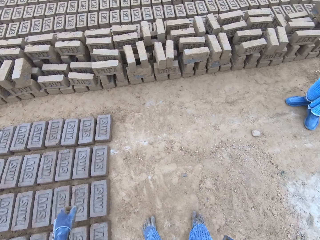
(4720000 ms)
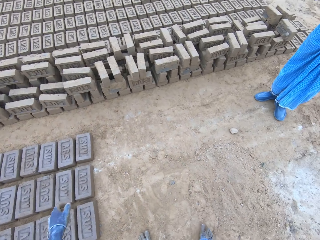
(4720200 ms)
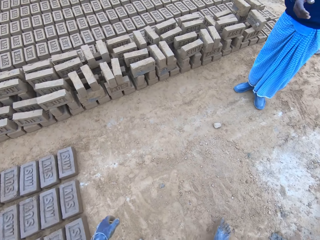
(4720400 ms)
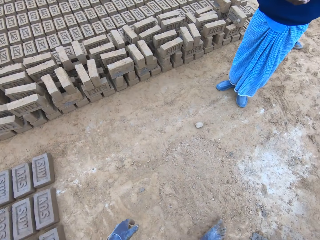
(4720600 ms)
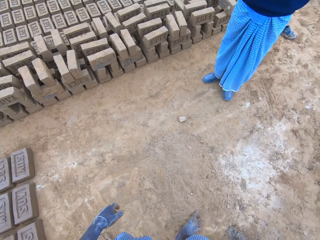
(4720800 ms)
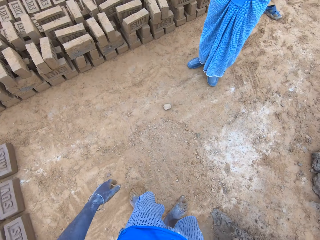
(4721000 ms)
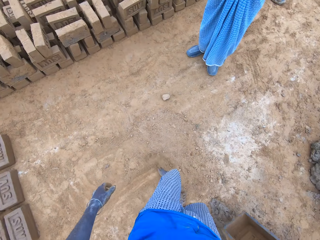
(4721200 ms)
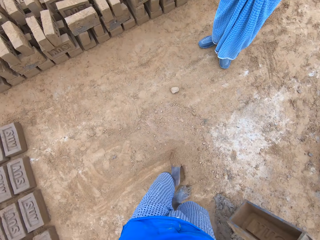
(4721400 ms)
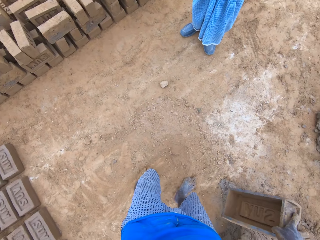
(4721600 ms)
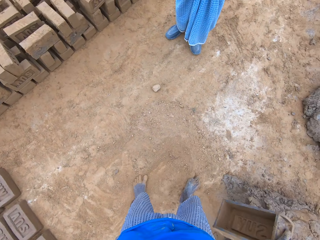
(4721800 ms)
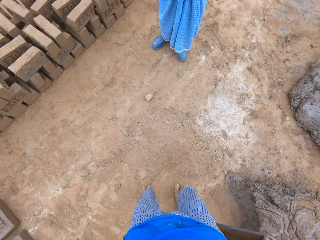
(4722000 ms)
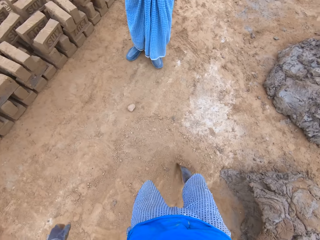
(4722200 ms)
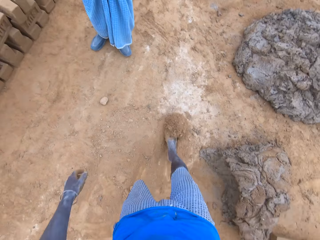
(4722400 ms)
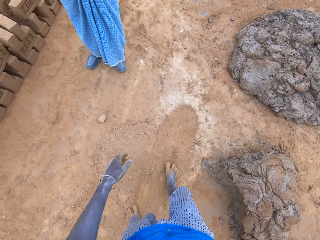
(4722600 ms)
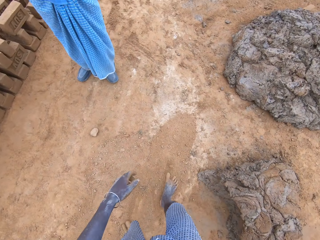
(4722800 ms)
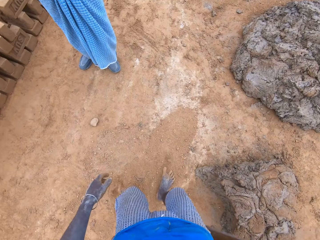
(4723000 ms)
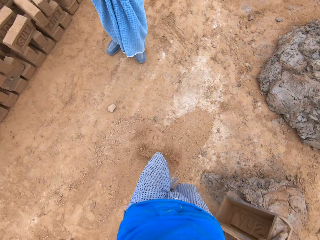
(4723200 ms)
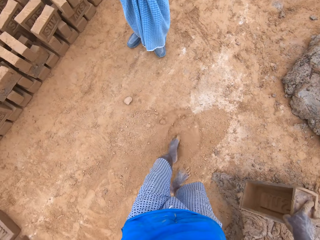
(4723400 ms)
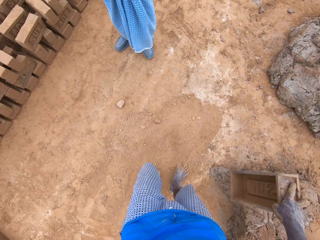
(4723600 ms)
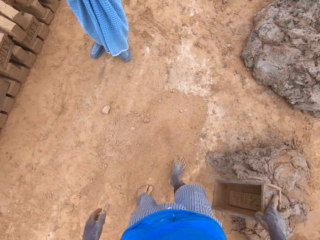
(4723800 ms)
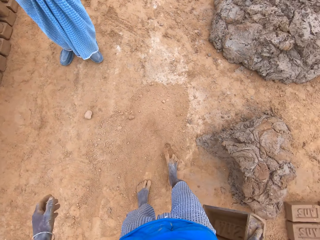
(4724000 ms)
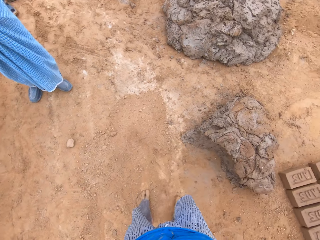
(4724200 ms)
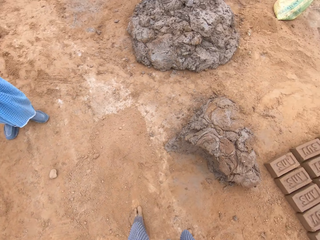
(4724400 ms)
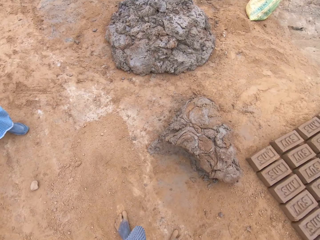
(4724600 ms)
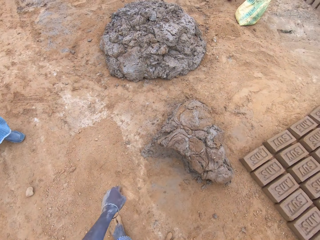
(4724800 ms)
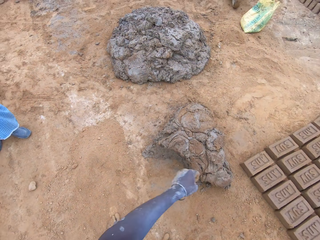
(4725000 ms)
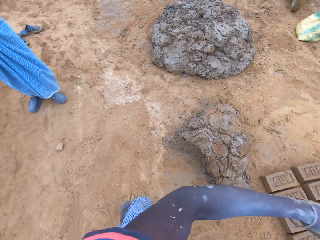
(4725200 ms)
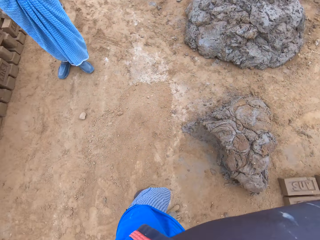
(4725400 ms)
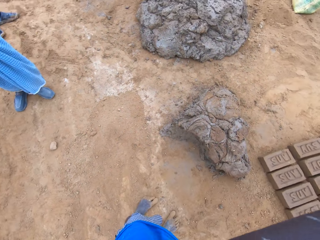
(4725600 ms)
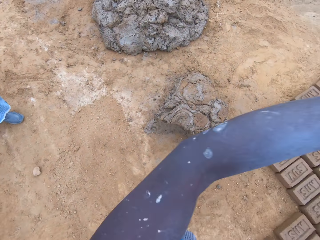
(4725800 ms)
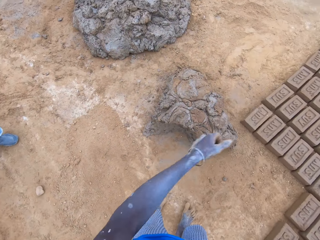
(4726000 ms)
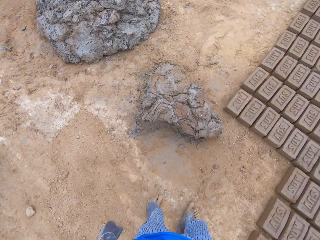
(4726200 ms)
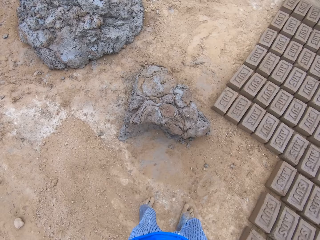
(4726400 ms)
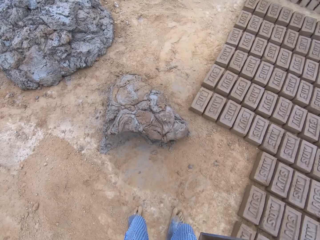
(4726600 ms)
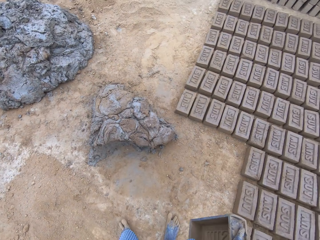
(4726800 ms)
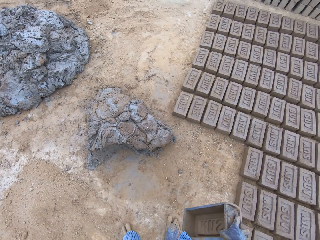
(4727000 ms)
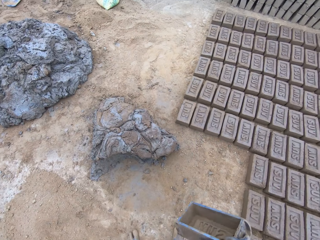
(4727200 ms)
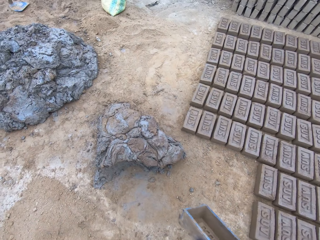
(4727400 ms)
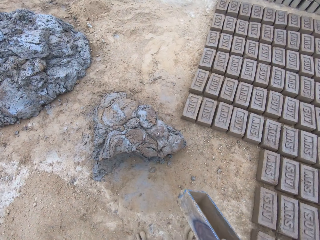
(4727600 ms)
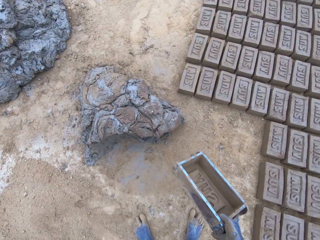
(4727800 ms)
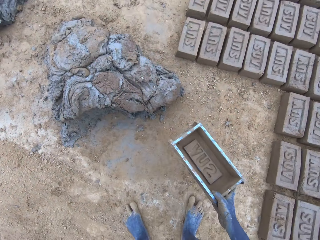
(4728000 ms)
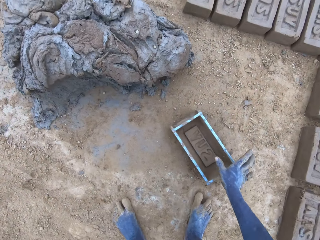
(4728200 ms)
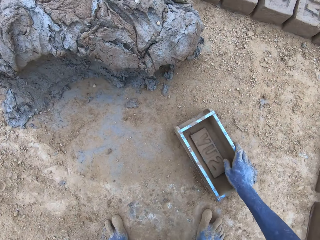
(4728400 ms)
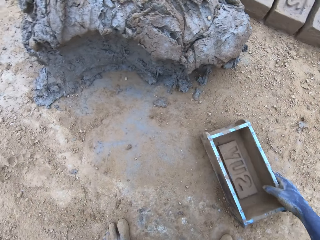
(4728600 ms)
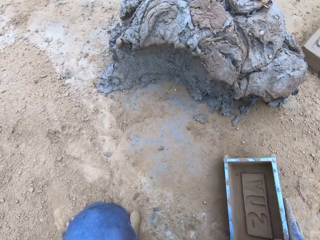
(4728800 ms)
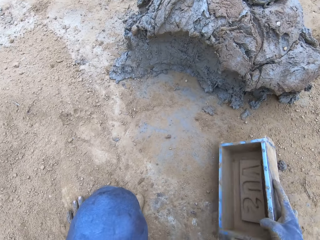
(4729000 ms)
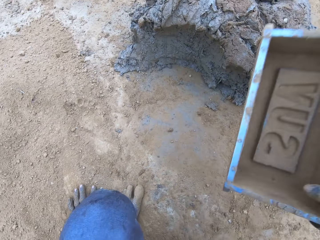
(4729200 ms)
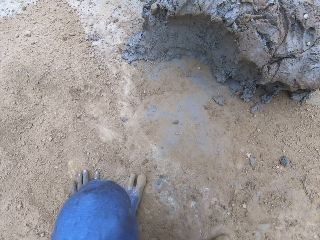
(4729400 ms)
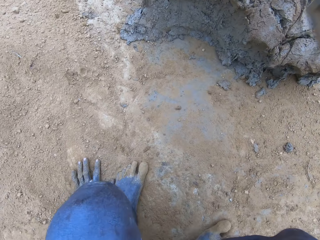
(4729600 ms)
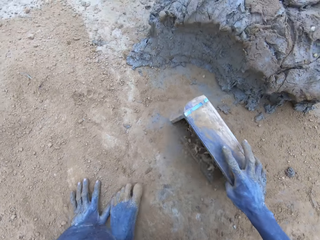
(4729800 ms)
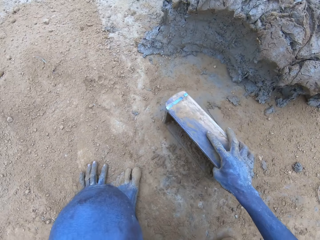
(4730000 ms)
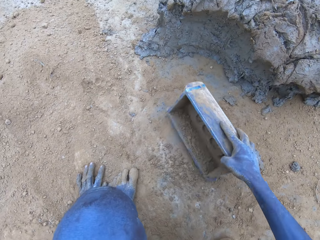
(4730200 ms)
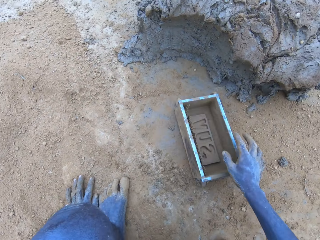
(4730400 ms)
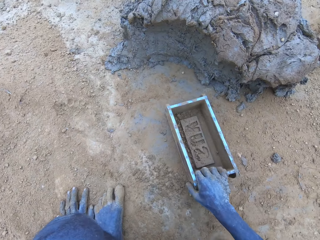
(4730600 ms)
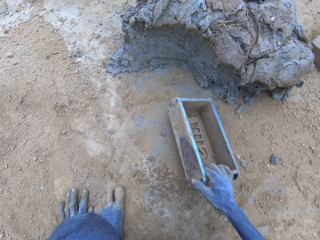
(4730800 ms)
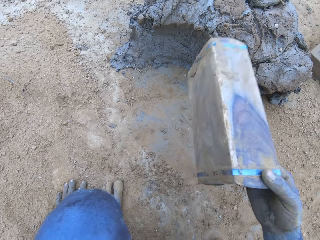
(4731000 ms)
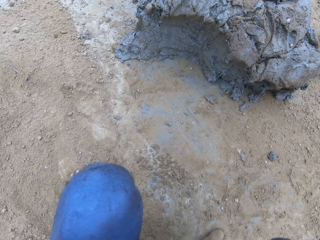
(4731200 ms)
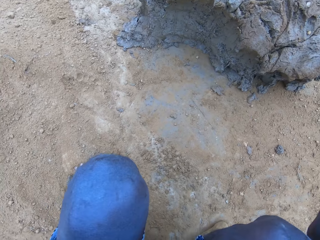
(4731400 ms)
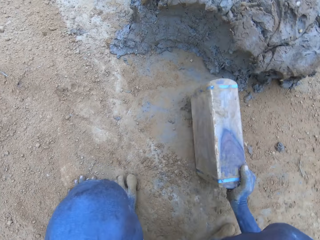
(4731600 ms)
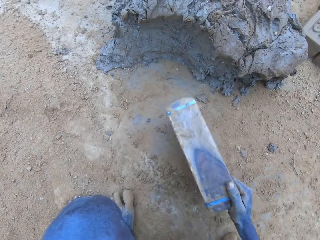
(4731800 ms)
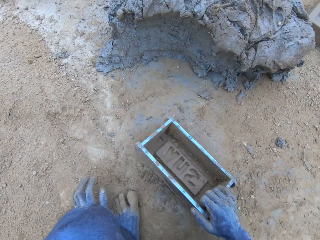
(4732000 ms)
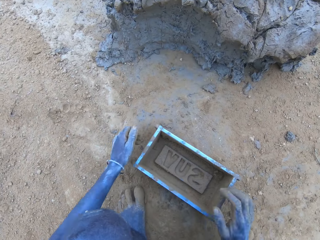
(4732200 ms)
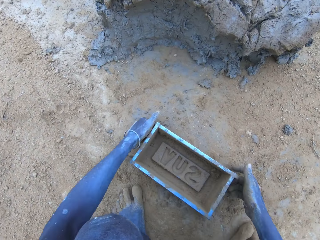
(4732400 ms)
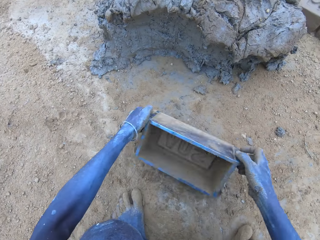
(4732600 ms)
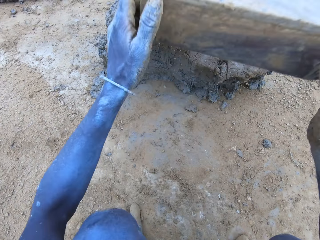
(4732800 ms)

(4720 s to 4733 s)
The camera wearer pushes the soil with the left leg. They drop the brick mold. They hit the brick mold on the ground.

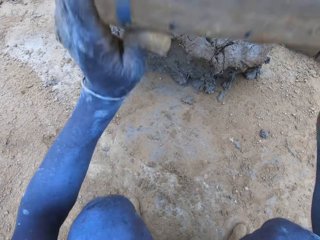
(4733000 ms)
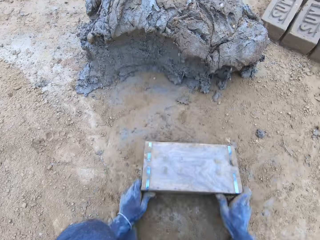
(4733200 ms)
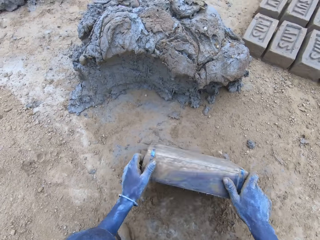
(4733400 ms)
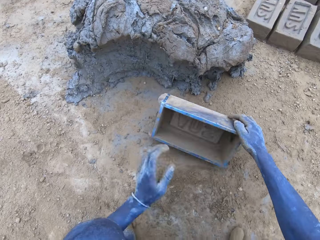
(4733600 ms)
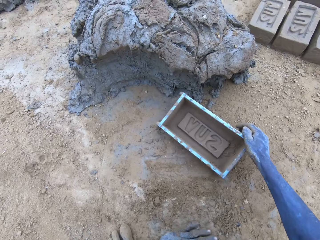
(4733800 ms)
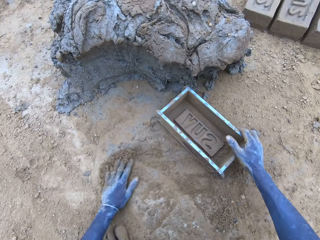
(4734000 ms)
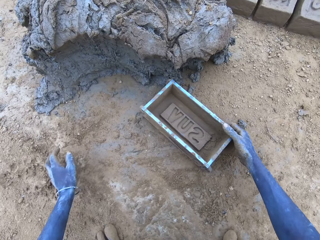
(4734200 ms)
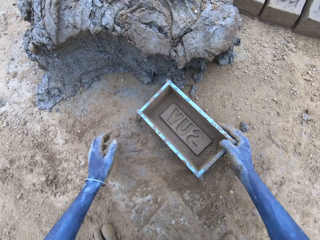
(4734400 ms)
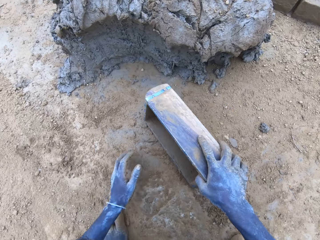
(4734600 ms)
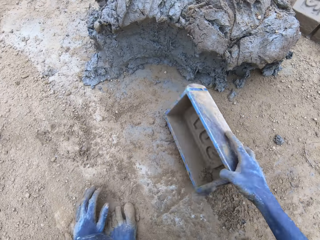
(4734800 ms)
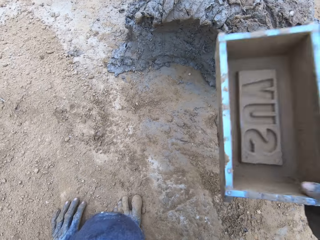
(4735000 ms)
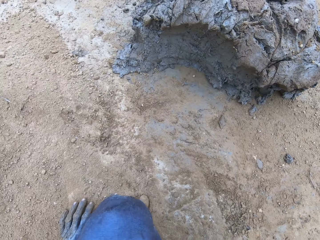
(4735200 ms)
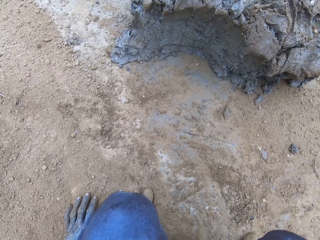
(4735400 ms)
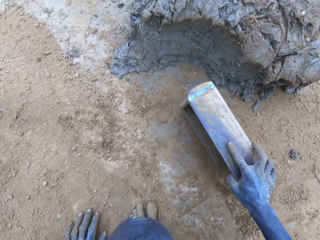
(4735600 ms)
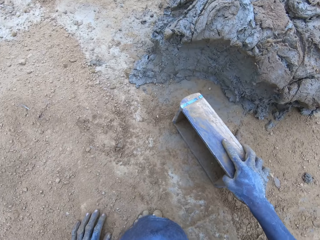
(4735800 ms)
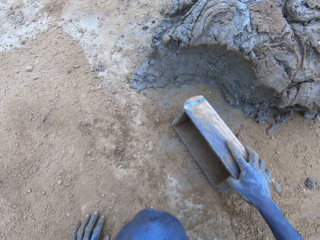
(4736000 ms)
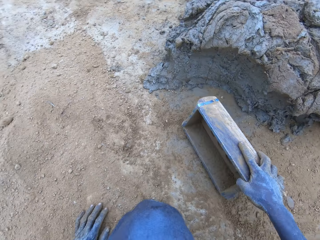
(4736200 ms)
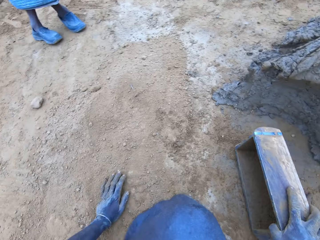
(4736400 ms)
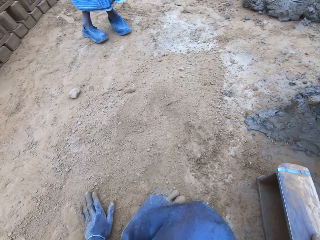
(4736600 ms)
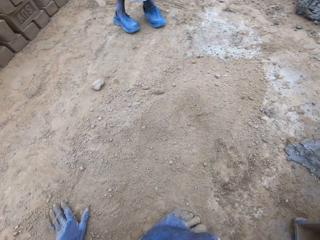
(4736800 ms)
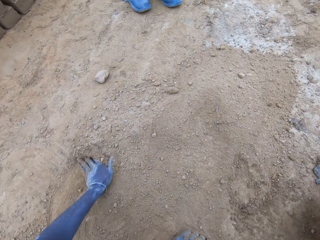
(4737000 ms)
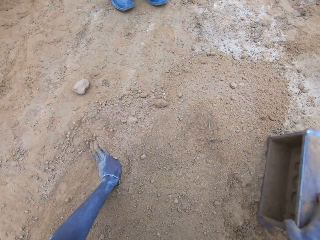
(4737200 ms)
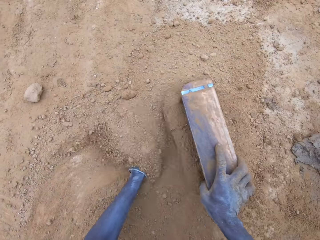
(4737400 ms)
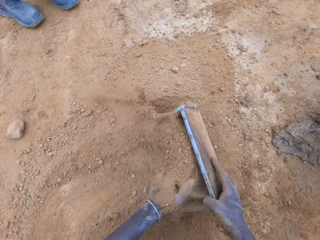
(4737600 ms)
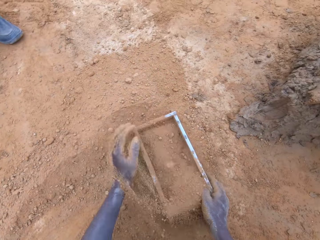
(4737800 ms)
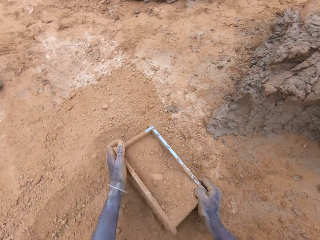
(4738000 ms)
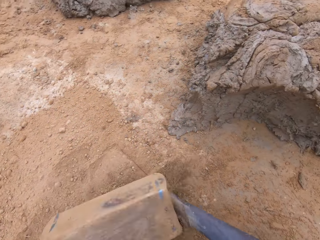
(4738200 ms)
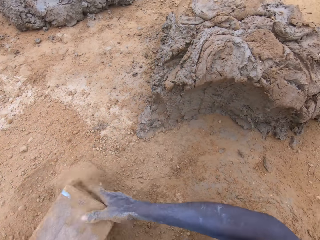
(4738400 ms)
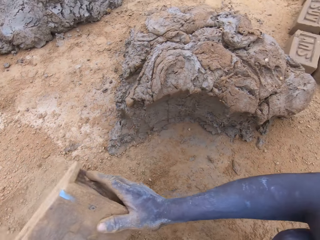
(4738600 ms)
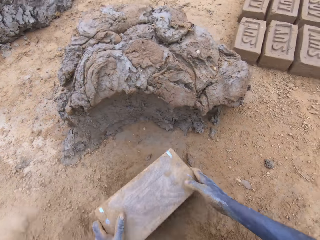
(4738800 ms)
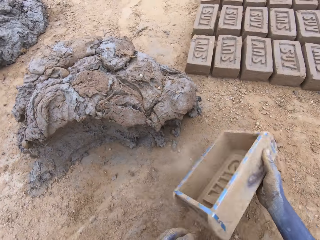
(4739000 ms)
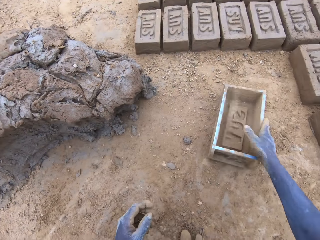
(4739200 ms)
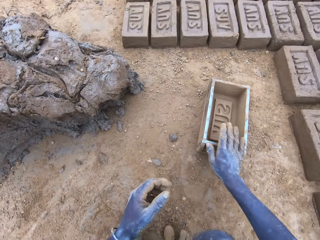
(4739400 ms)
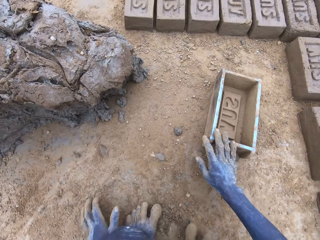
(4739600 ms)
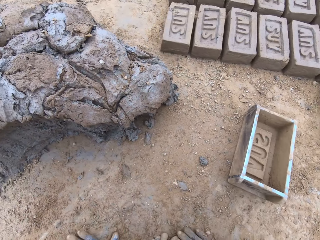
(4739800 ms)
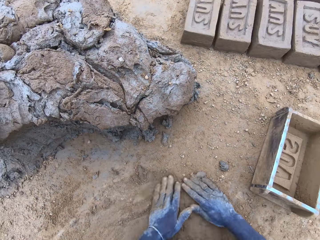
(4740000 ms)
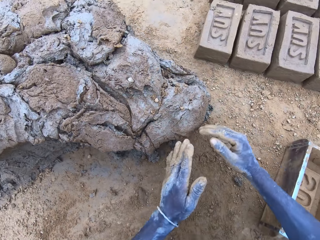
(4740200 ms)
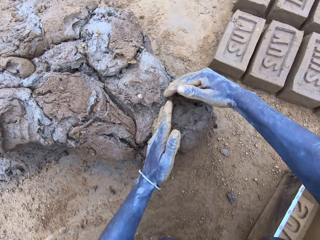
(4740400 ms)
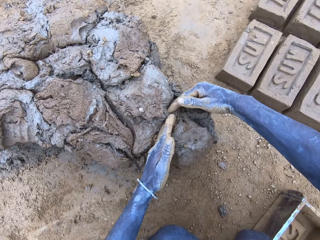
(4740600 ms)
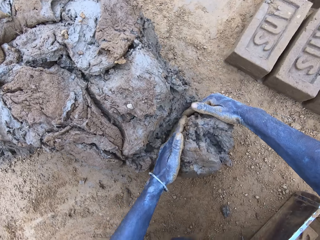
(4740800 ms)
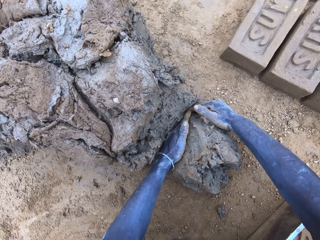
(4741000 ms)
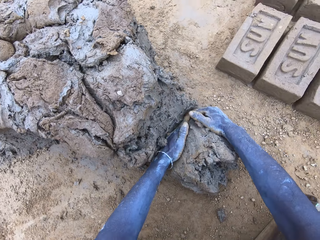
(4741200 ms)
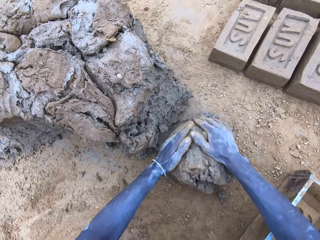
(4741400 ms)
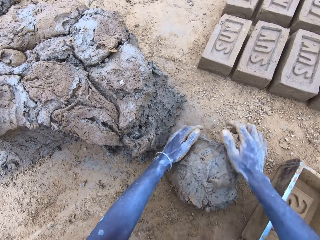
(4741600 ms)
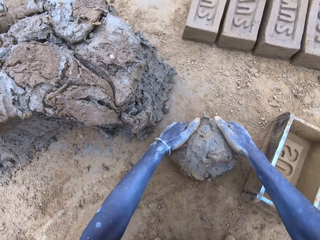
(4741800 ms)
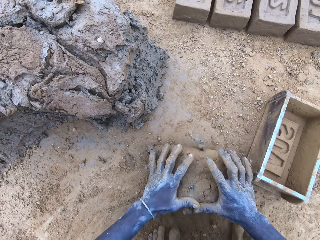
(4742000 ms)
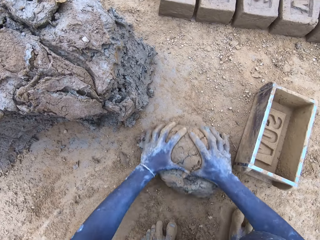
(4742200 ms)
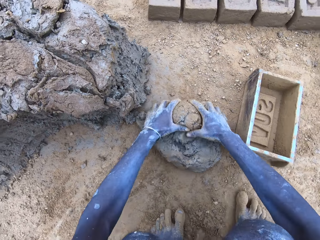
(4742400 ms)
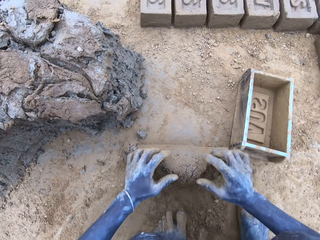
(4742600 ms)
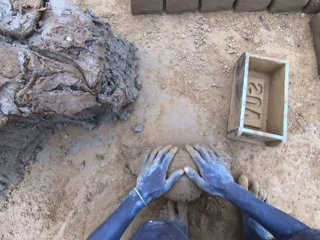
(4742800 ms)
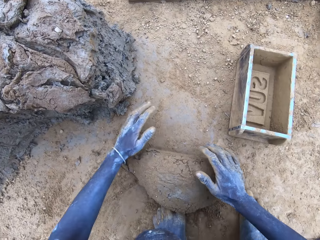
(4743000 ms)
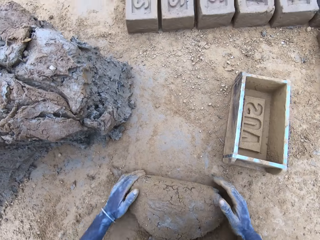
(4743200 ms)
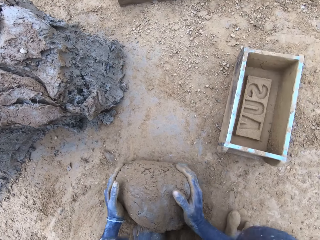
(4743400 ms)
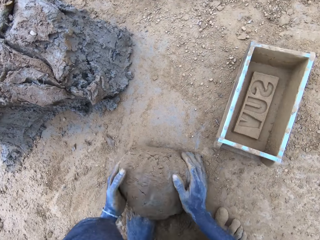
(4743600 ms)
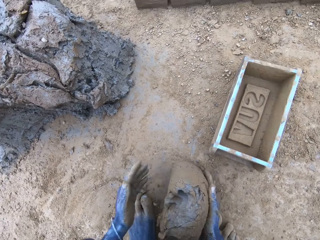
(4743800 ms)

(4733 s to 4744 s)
The camera wearer puts soil in the brick mold. They drop the brick mold. They cut the mud. They mold the mud.
